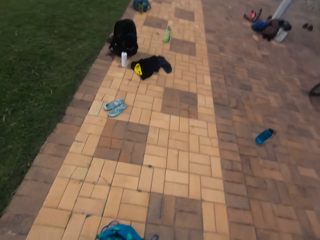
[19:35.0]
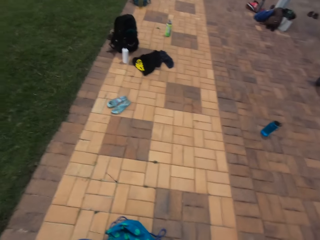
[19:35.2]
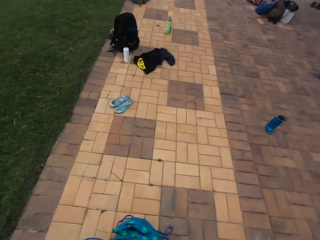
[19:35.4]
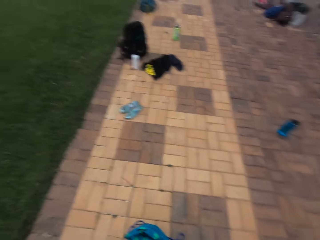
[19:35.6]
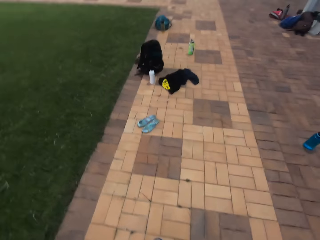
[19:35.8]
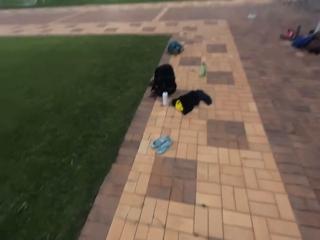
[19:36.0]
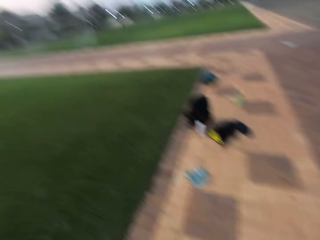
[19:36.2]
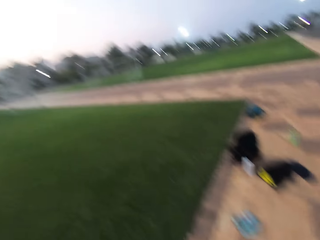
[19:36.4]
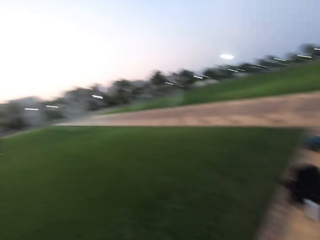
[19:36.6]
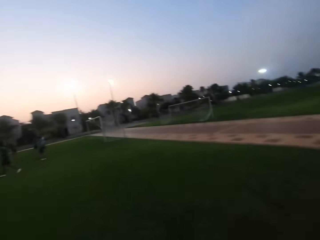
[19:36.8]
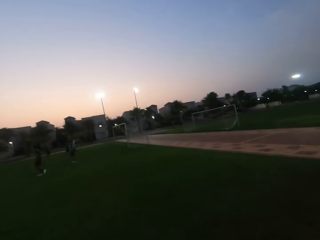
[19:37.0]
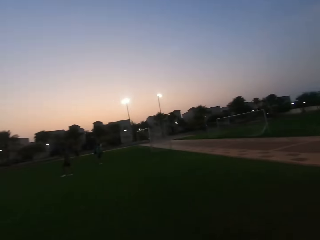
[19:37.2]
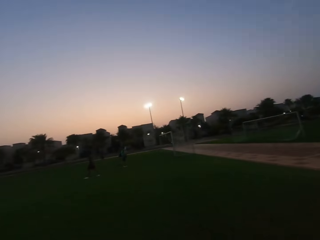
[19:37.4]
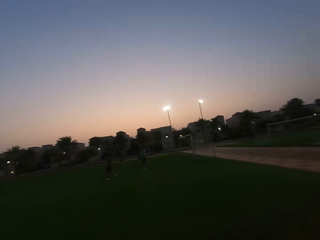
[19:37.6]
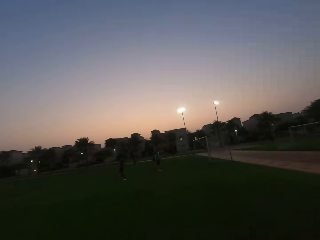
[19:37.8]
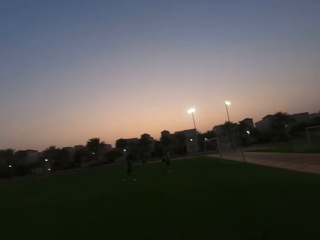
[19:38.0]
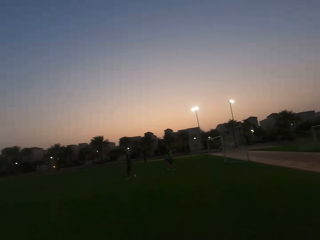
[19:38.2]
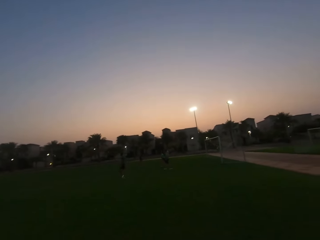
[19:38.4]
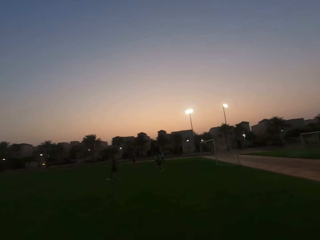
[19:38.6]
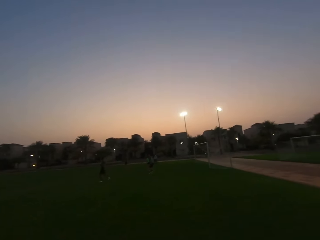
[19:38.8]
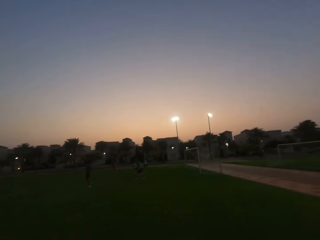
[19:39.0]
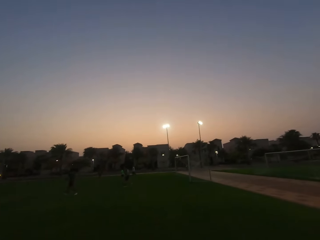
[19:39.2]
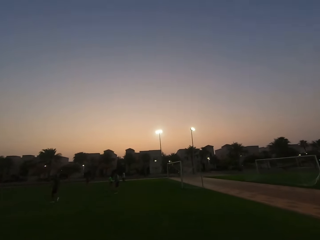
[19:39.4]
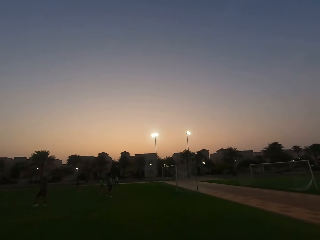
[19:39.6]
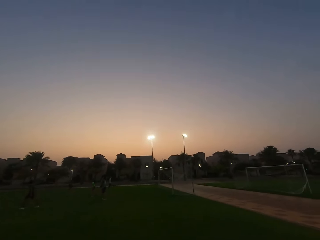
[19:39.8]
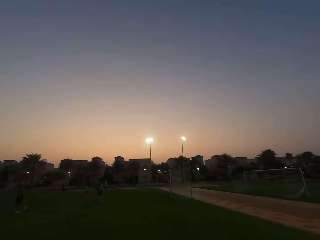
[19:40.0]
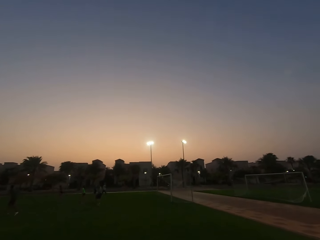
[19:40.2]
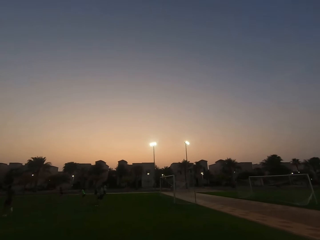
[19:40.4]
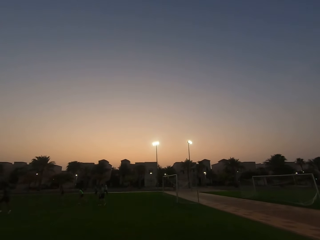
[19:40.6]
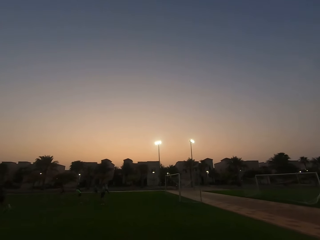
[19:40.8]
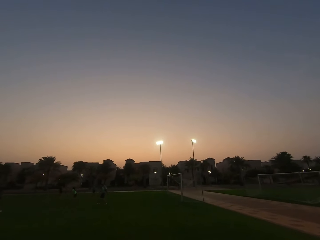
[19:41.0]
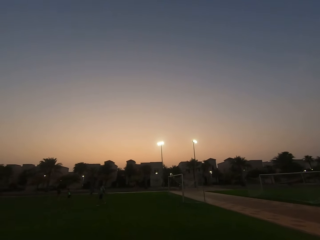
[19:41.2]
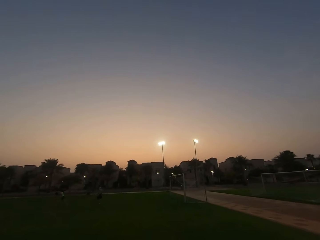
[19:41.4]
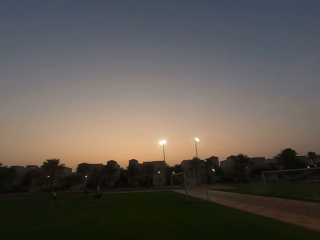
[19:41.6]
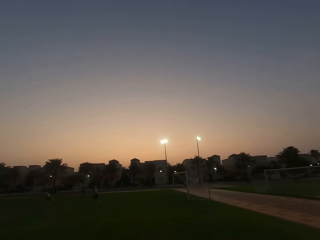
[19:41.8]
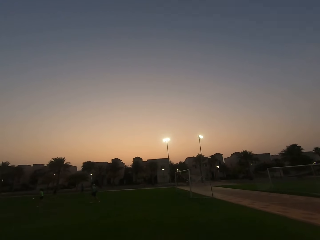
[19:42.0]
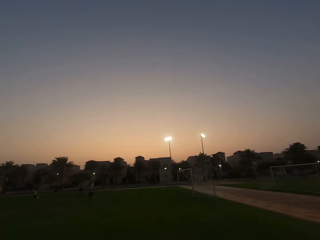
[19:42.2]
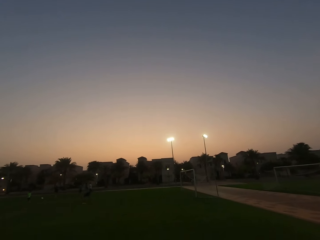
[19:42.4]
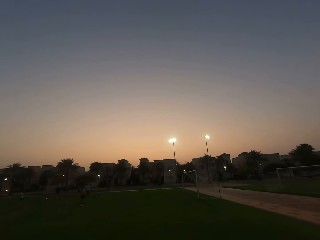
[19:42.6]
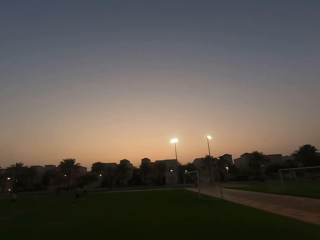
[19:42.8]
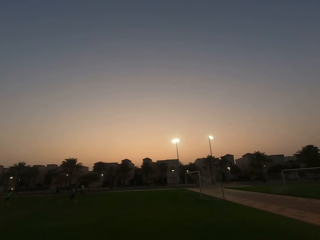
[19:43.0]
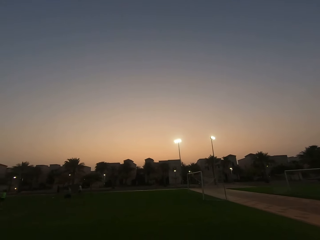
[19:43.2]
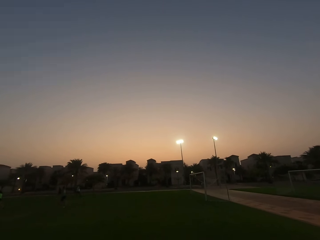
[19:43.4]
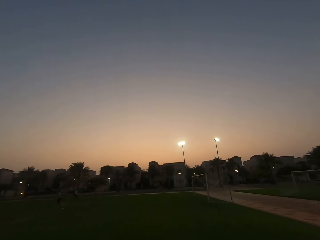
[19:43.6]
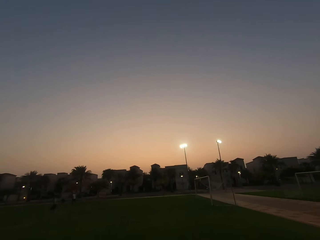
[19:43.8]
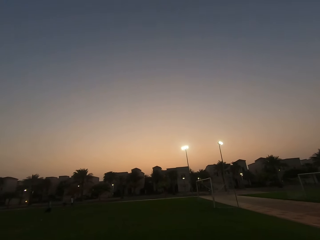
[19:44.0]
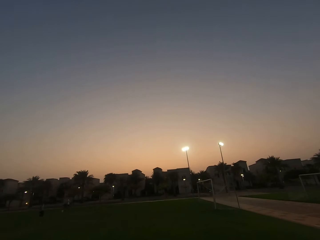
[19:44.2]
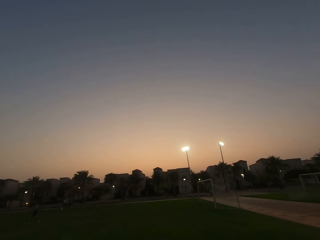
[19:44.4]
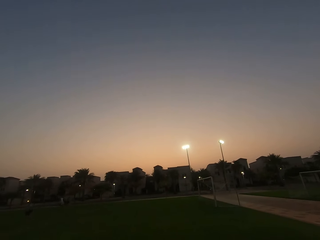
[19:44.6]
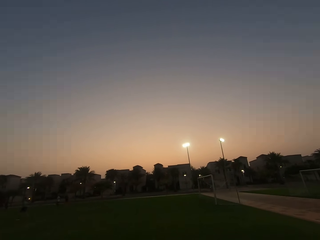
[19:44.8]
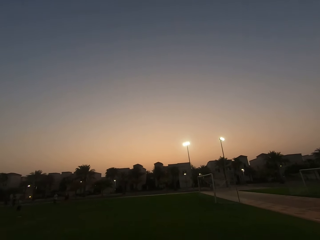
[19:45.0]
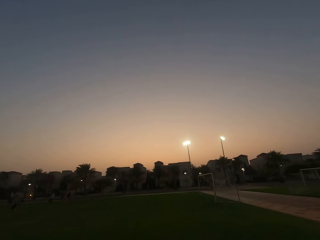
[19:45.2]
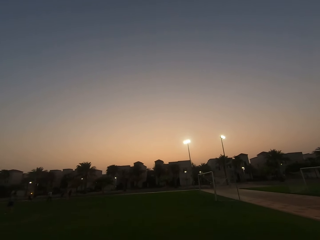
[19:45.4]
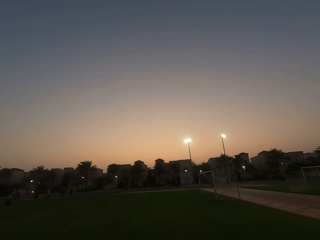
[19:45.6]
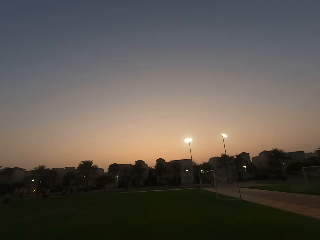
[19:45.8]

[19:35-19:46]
The camera wearer turns to the field. A man runs. A woman runs. Another man runs. Another woman runs.

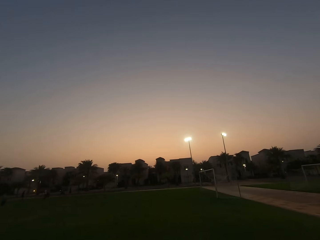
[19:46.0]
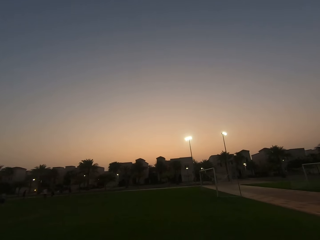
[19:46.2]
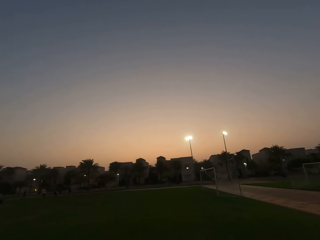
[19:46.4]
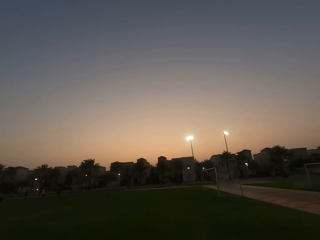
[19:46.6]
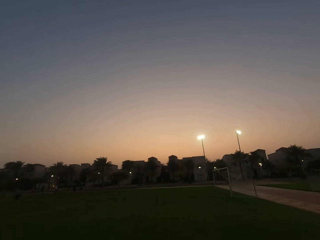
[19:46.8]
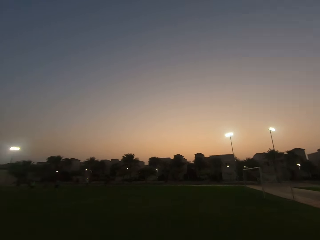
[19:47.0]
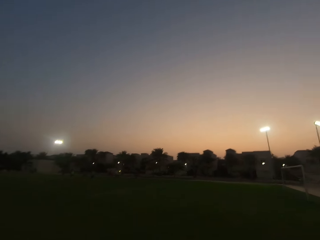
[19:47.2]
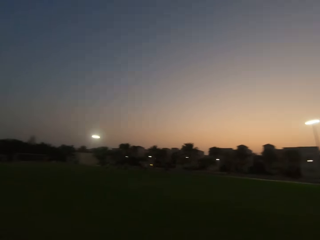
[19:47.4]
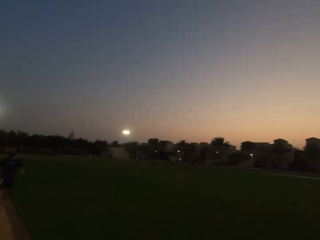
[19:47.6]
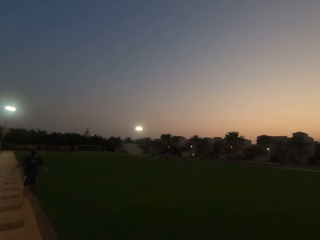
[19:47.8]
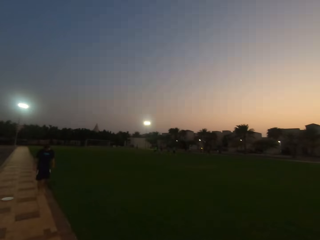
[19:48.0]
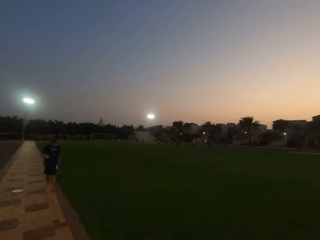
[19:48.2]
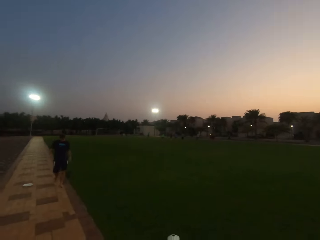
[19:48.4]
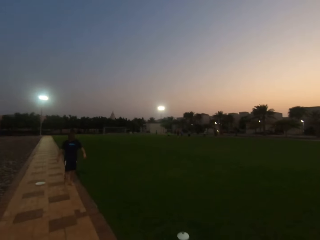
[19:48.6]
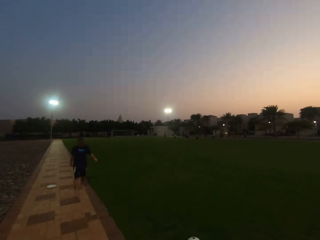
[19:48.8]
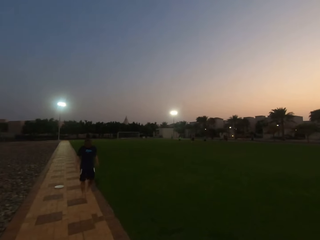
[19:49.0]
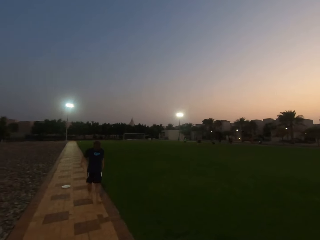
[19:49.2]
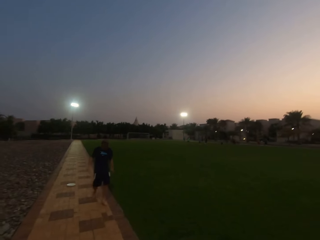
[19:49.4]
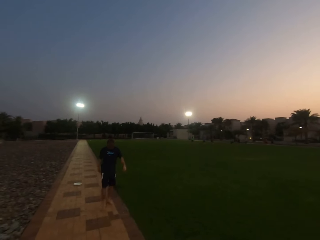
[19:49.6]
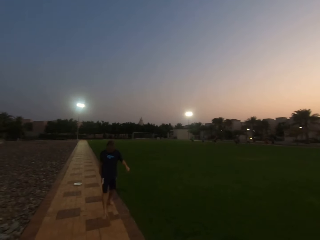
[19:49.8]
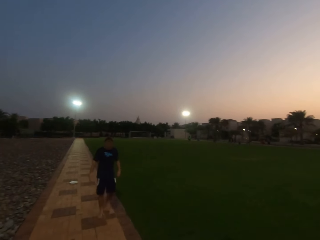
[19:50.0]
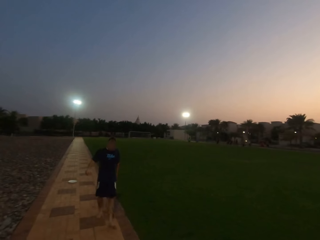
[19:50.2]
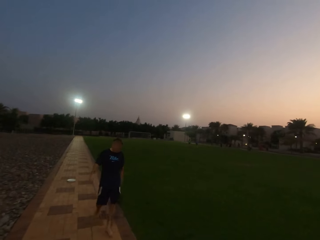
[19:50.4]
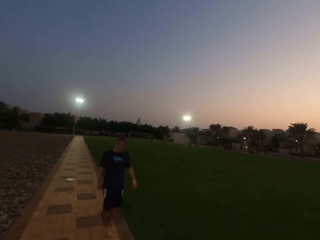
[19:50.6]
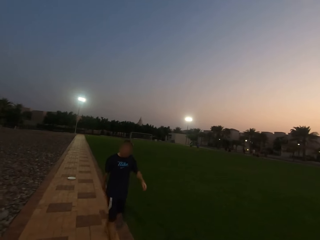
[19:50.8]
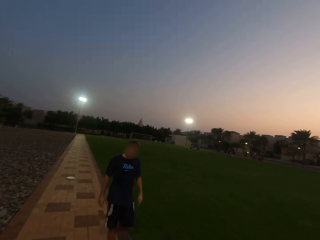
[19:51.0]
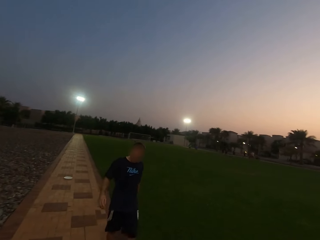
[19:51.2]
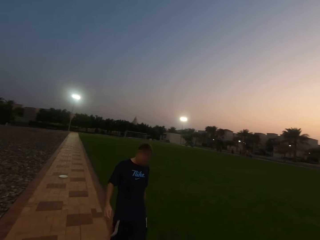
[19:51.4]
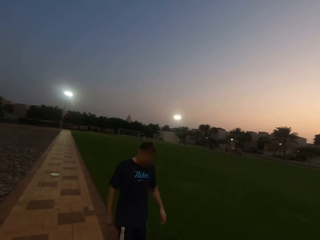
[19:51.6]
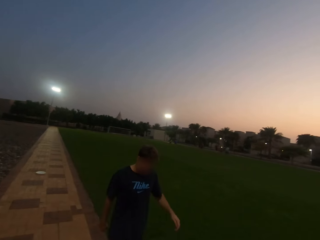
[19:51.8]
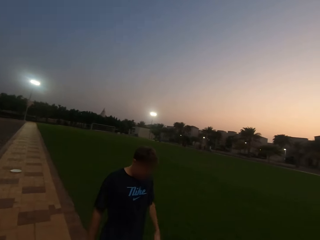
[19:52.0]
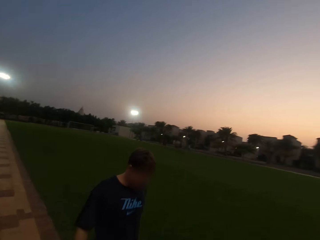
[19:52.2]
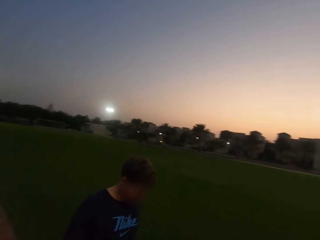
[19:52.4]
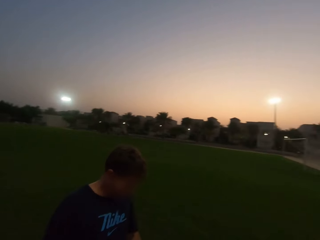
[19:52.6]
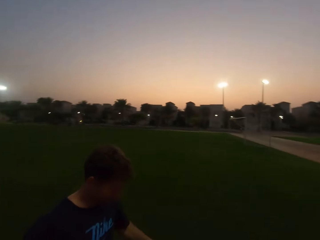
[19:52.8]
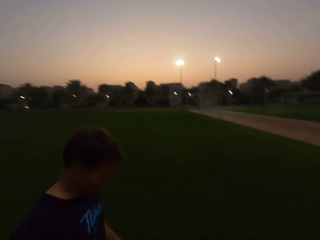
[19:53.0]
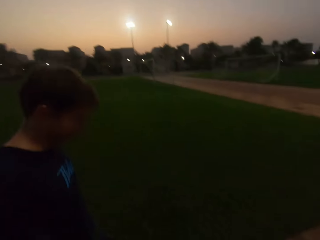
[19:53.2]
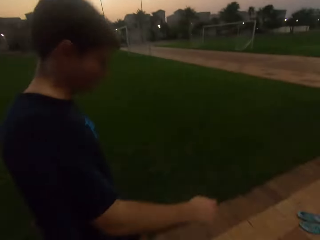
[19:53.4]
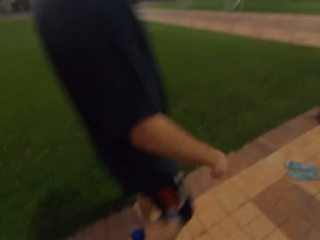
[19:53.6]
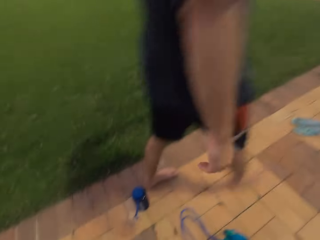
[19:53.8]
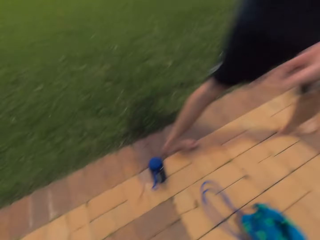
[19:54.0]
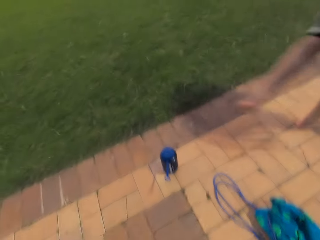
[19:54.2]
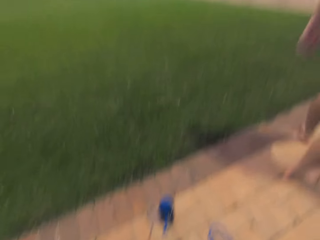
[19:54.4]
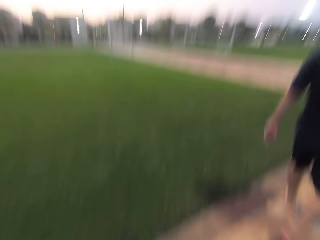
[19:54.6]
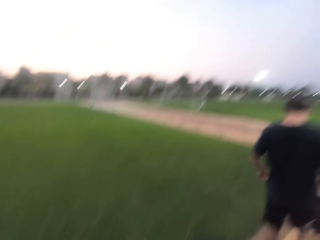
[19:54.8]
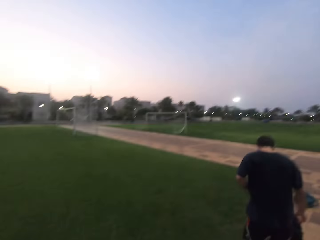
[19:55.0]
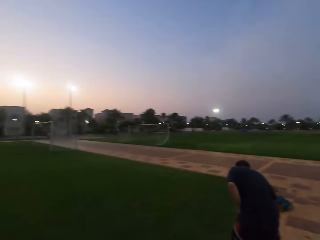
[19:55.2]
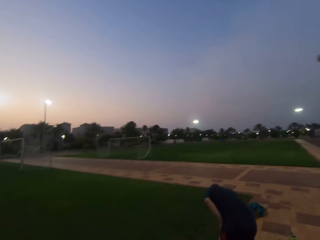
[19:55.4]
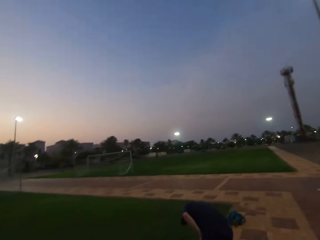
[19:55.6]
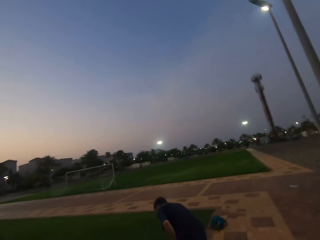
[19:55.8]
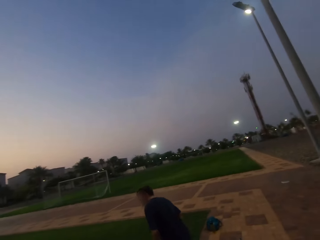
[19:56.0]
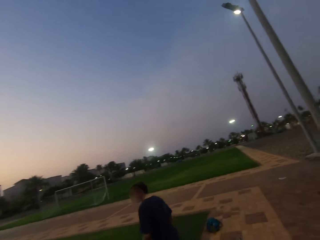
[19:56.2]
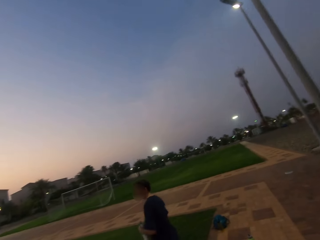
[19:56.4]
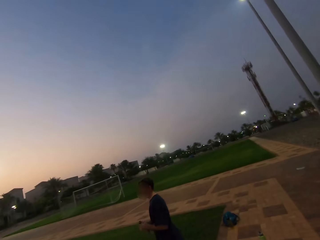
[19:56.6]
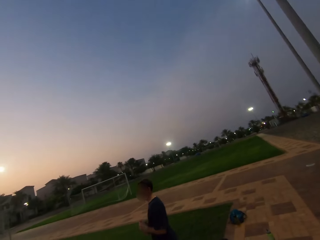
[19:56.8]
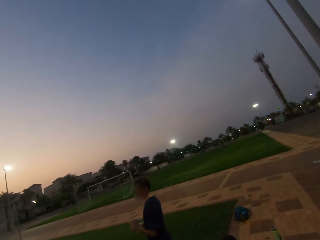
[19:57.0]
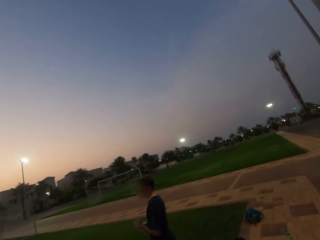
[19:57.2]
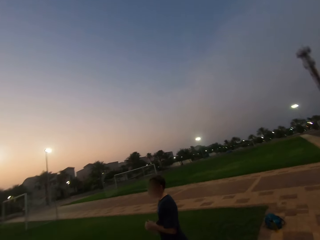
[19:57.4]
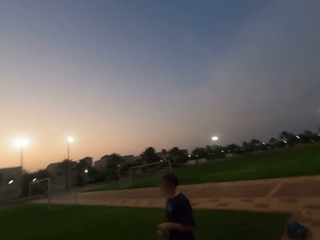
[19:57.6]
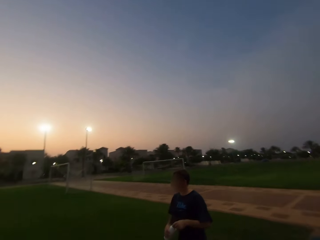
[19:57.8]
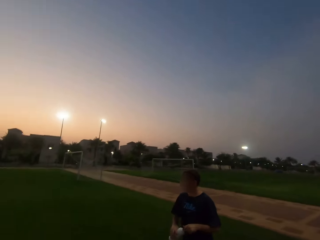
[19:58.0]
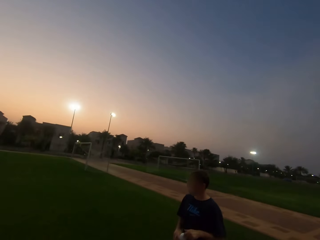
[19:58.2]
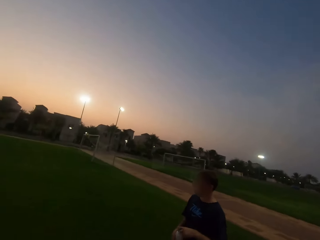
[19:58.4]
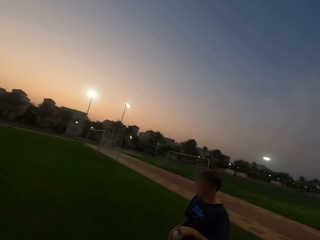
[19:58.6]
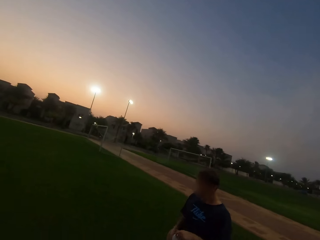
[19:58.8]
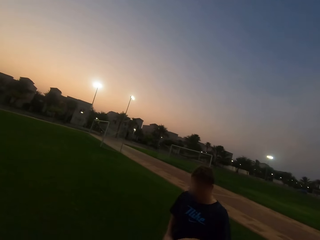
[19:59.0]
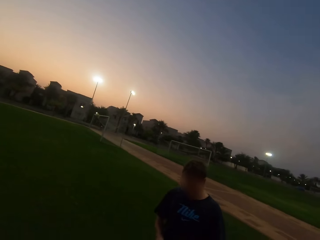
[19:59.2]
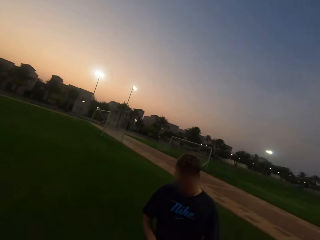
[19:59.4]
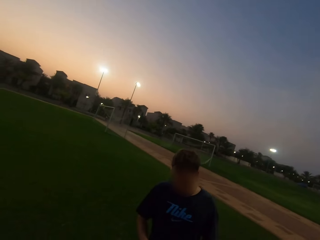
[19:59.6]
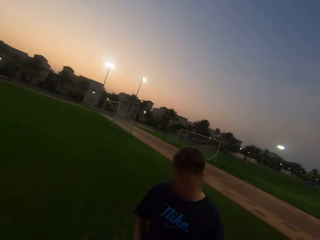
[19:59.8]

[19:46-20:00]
A man walks. The camera wearer turns left. The man bows. The camera wearer turns right. The man stands, picks up a water bottle and walks.
